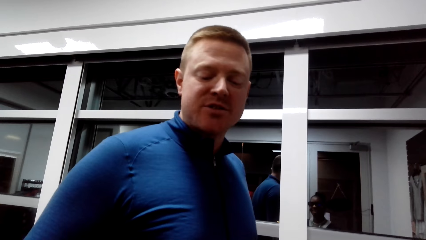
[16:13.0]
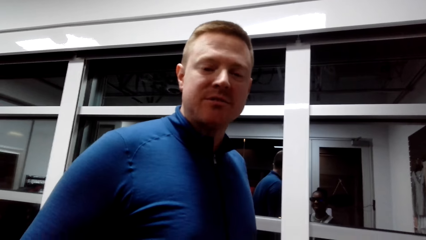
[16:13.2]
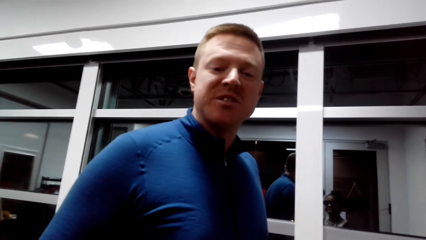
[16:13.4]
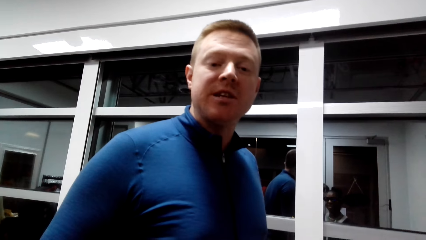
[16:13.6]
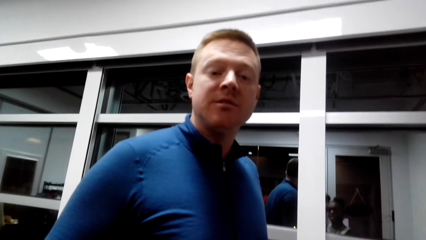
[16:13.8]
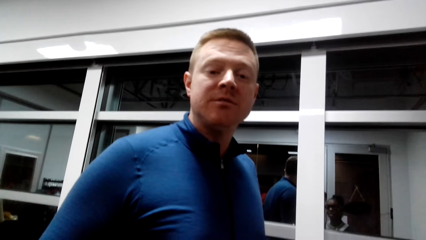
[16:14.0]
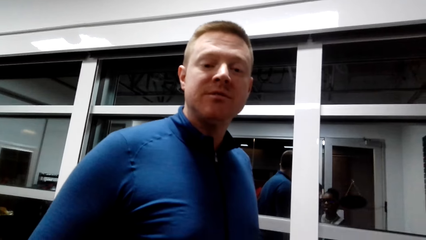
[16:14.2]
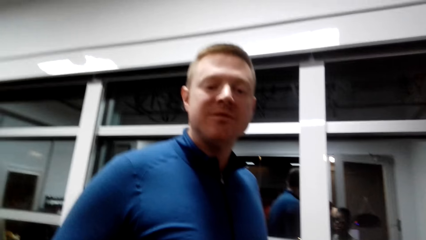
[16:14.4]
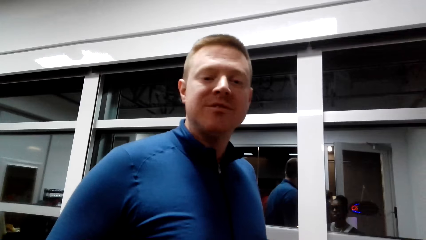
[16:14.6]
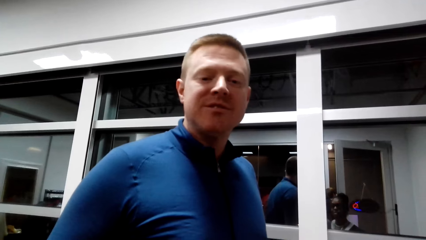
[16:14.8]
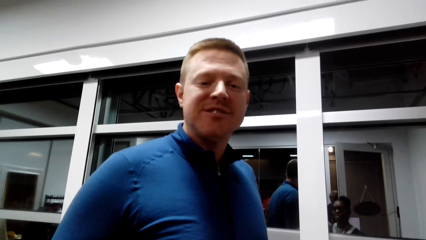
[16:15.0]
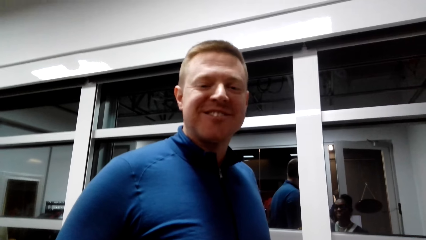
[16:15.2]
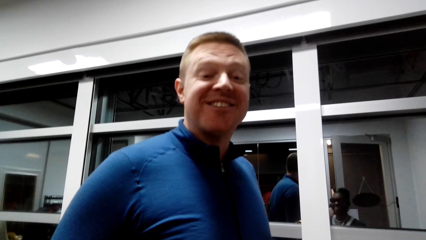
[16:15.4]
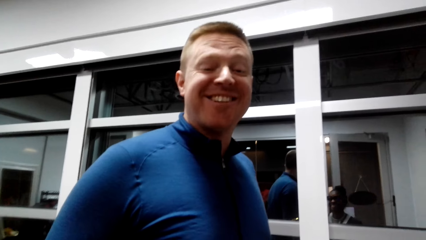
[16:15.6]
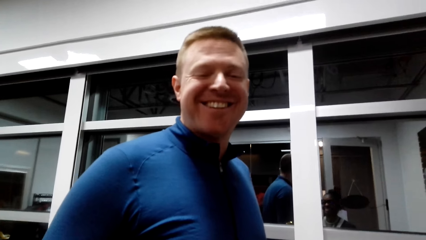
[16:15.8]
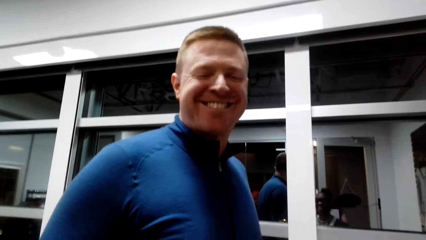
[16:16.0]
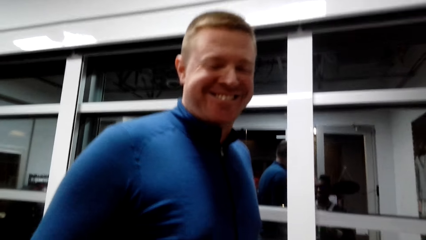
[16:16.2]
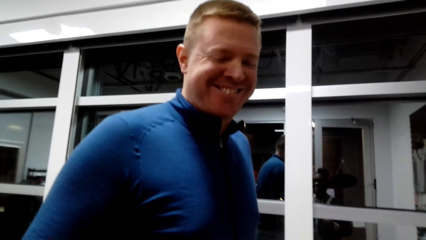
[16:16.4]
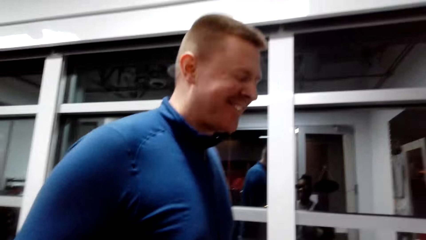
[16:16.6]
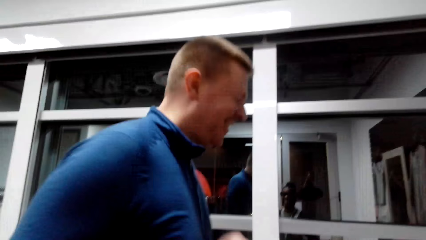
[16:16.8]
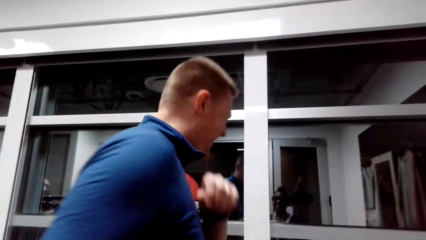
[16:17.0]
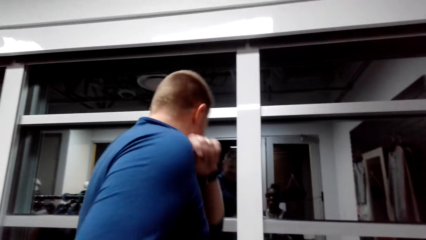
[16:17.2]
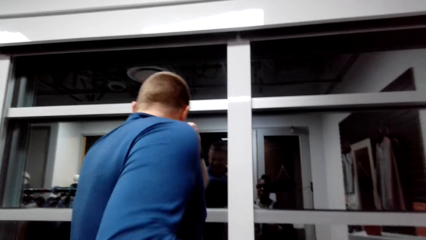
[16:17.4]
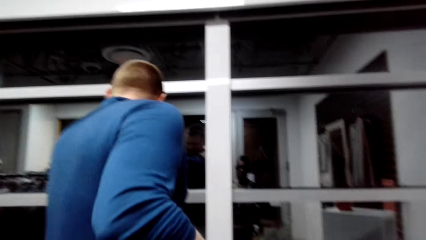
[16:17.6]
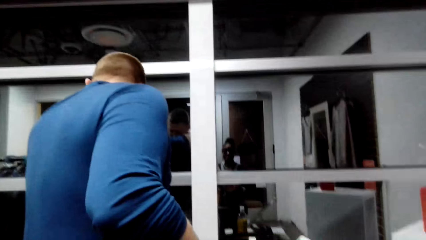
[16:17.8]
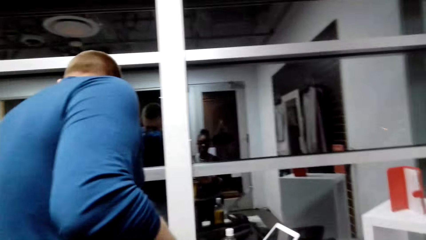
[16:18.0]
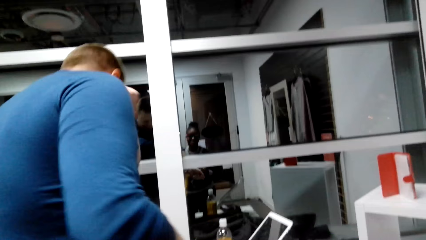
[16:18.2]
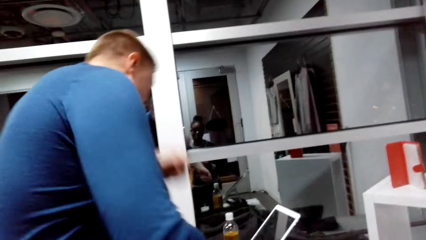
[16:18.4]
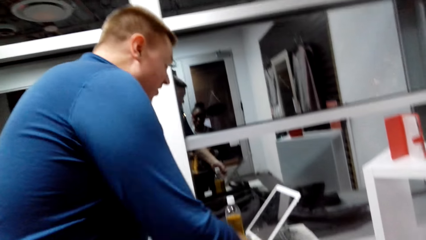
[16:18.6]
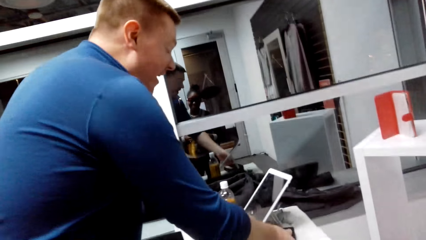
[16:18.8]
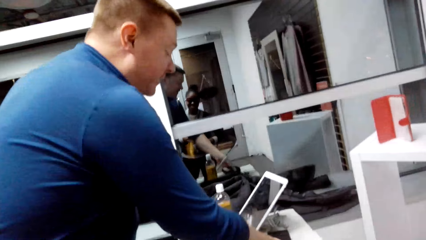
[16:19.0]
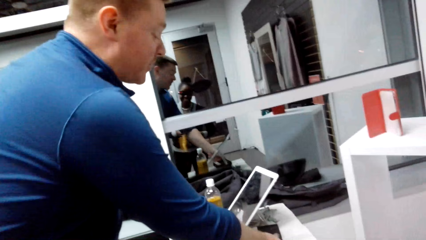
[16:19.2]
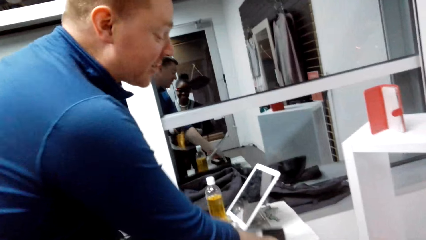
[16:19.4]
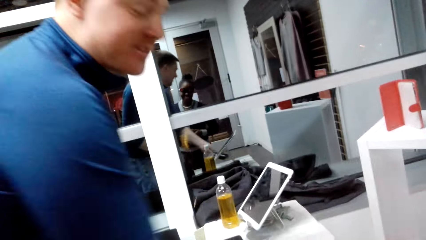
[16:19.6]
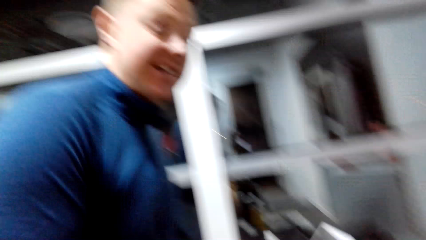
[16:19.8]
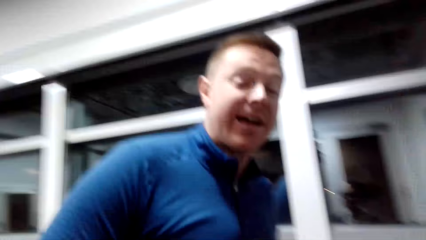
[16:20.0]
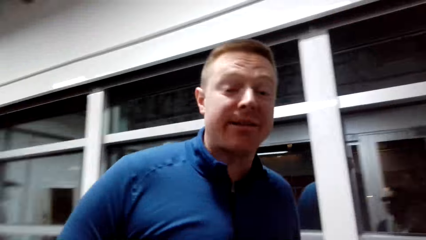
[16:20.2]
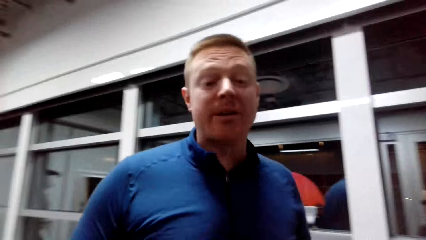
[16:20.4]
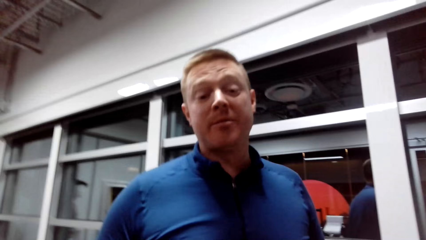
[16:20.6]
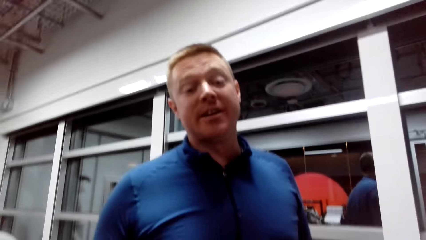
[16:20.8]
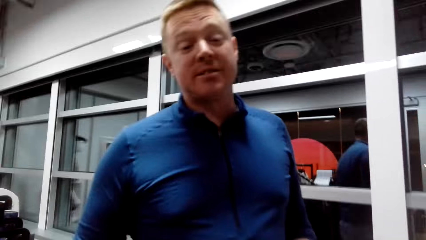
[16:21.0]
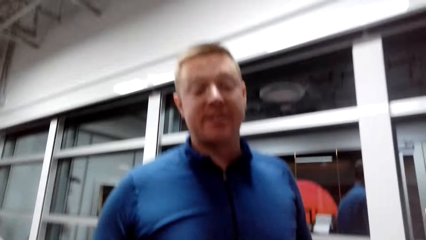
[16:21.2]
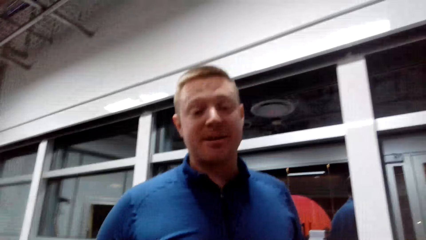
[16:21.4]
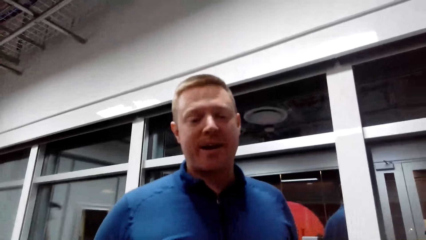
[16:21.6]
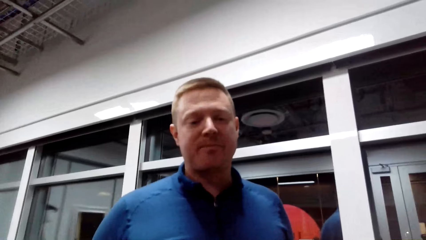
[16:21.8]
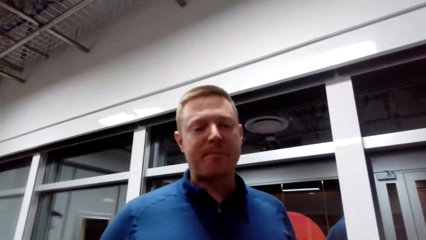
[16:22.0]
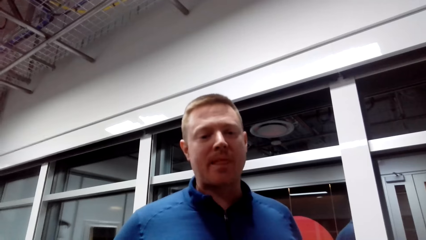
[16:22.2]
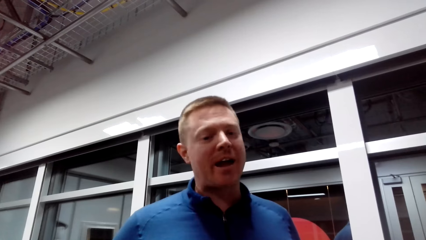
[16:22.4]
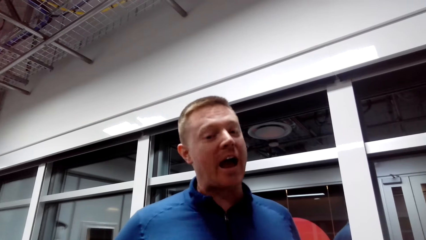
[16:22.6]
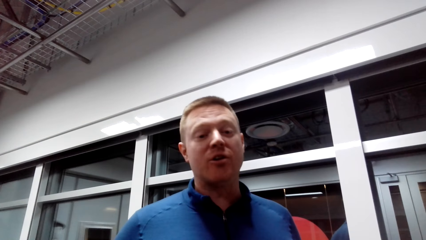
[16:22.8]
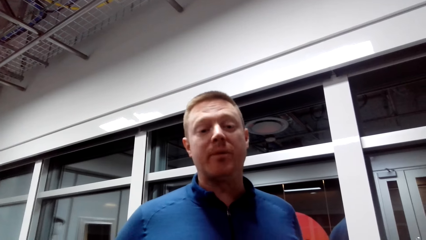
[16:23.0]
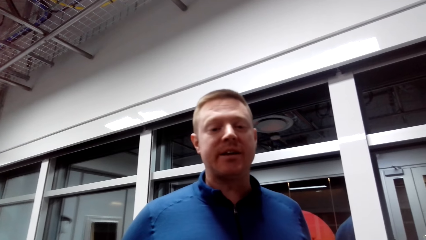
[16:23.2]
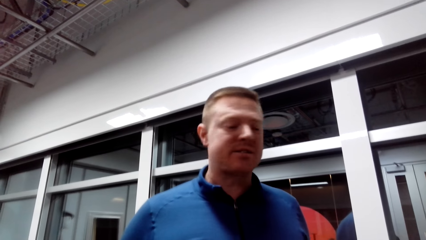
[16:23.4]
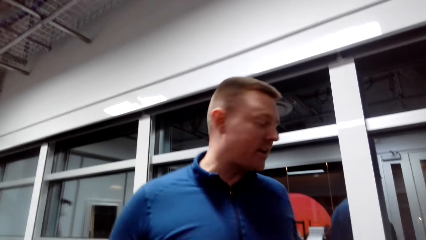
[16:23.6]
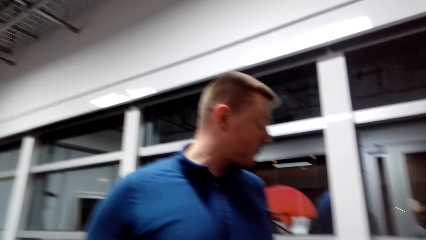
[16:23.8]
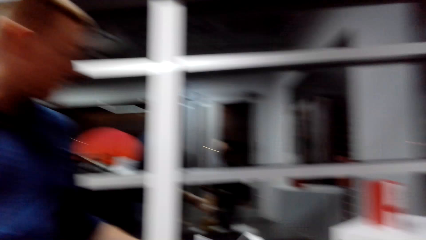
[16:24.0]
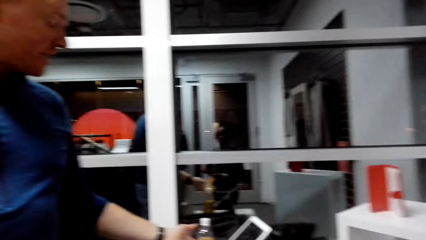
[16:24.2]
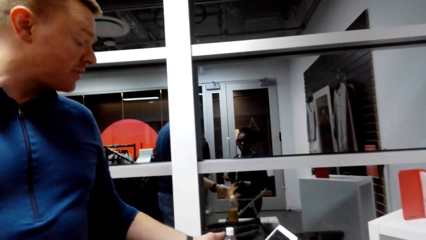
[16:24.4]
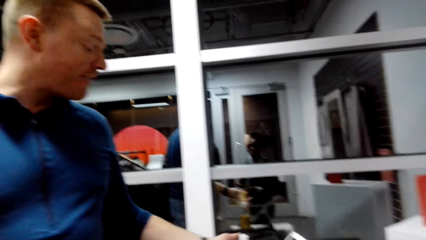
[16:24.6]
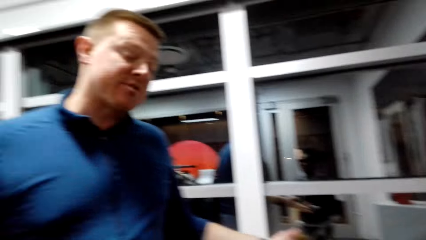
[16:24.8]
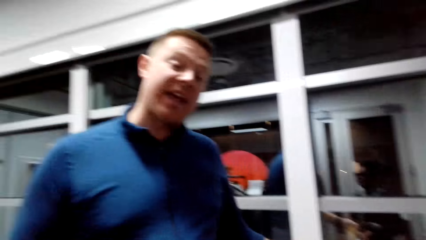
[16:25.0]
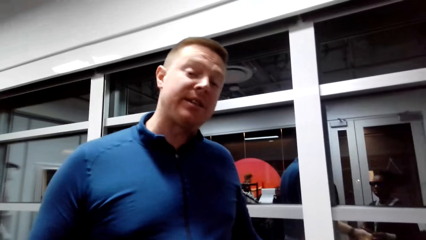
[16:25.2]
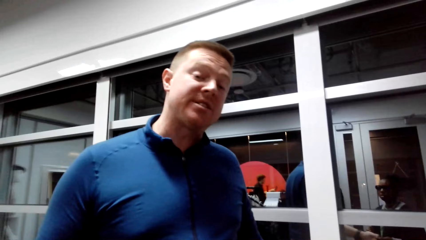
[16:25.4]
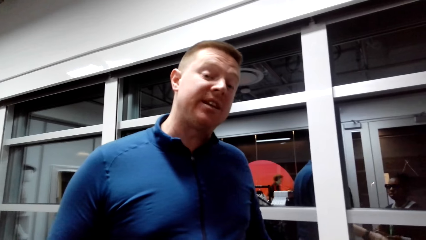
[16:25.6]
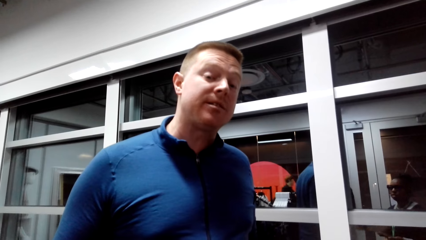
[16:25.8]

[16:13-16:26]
A person laughs with the camera wearer. The person interacts with the camera wearer.

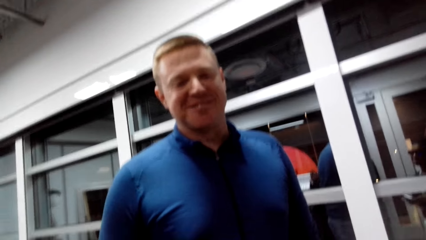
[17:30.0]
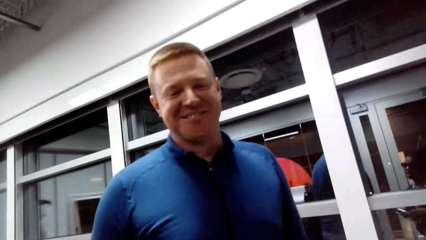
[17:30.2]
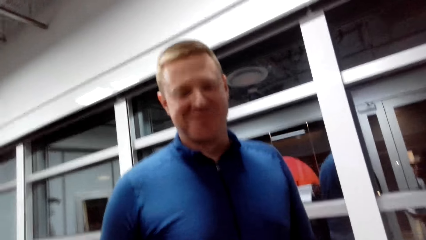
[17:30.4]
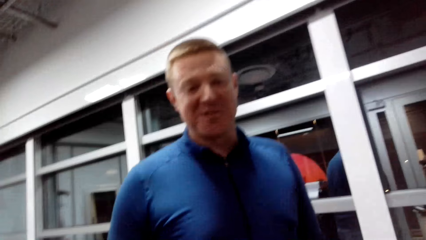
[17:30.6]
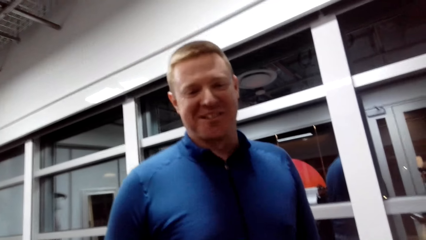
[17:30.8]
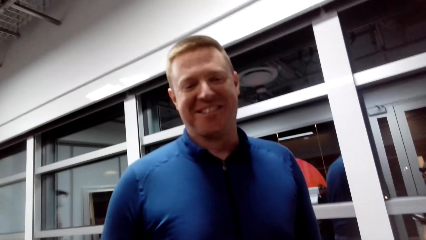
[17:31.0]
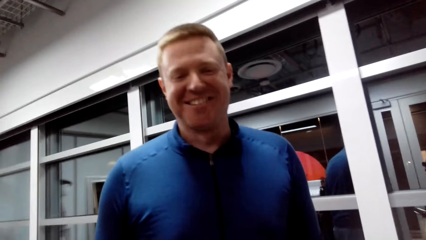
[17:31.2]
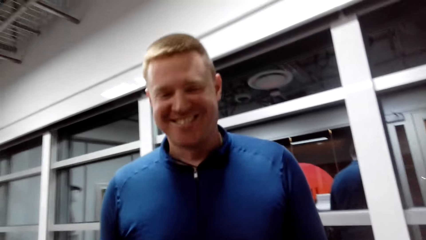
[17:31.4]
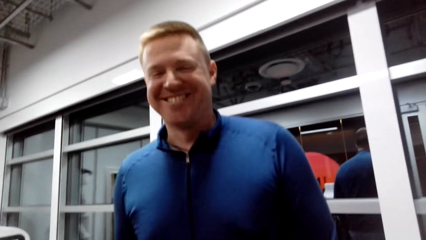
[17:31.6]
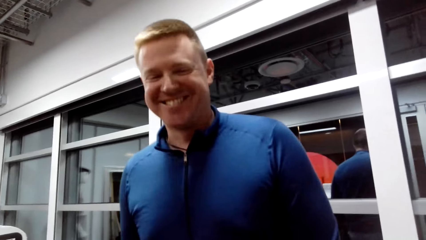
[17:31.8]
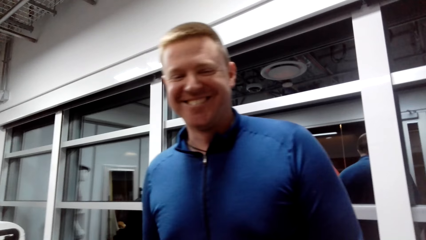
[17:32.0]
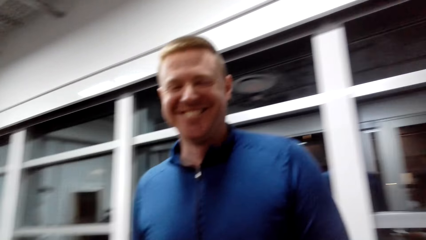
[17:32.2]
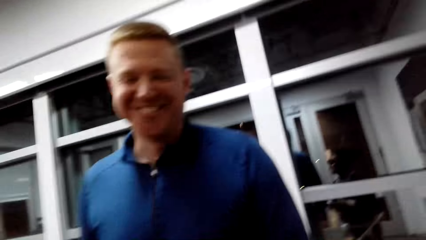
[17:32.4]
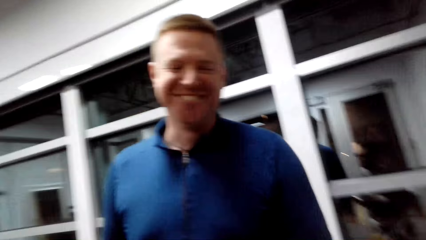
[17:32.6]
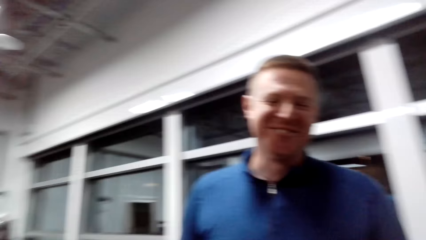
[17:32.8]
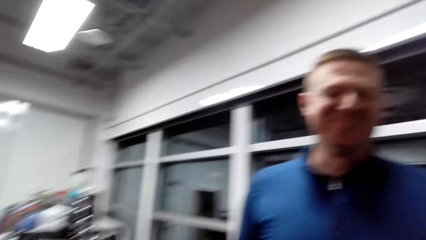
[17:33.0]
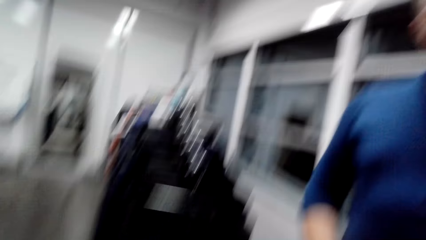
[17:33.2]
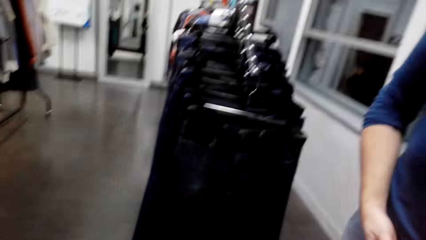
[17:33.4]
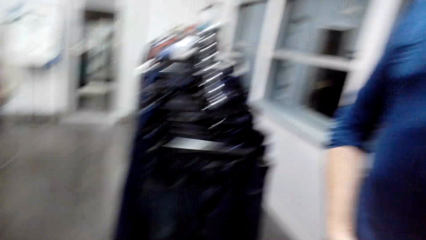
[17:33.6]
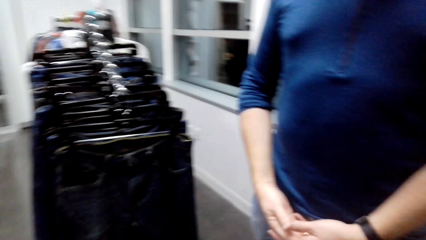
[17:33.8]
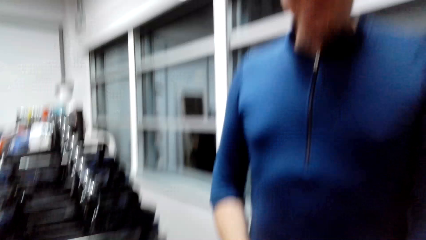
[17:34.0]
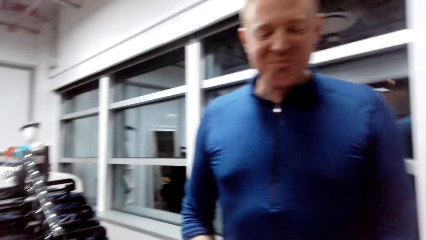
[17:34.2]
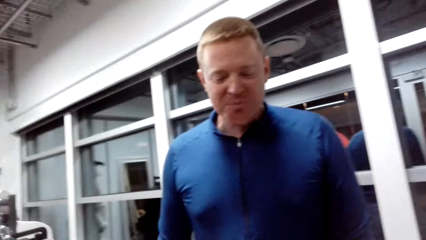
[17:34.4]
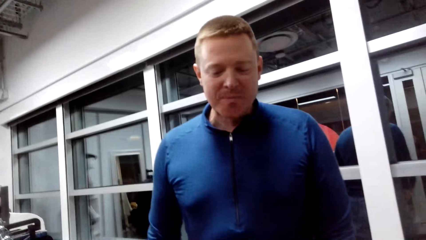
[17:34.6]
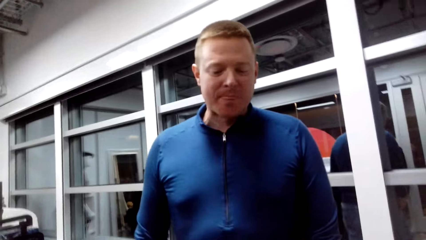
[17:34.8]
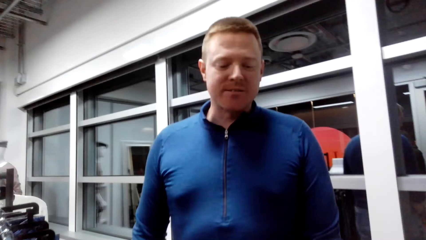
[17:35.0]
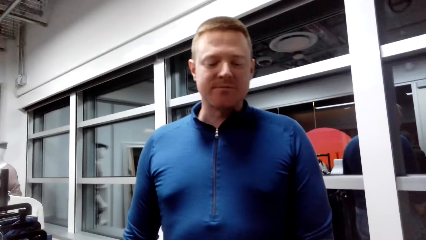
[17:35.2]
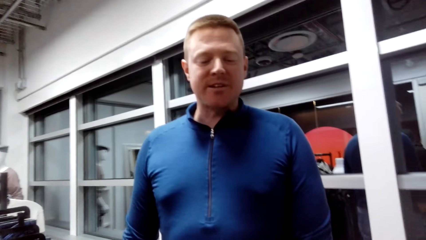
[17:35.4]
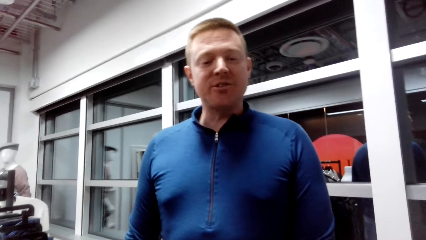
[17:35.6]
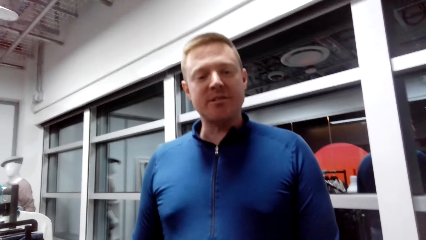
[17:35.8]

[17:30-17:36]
A person laughs with the camera wearer.
